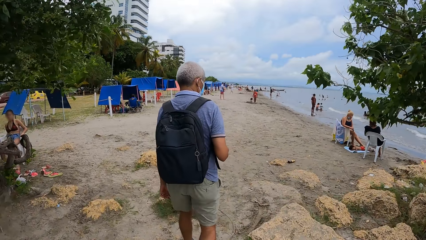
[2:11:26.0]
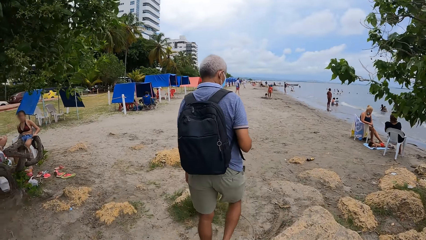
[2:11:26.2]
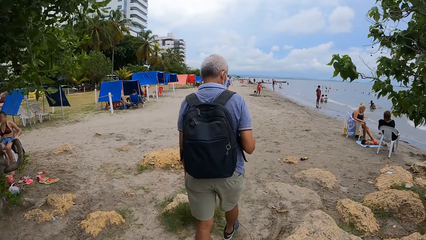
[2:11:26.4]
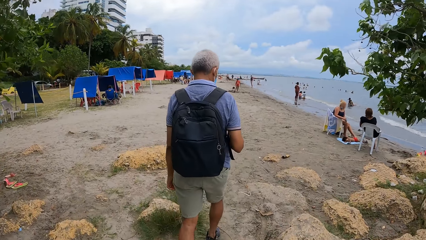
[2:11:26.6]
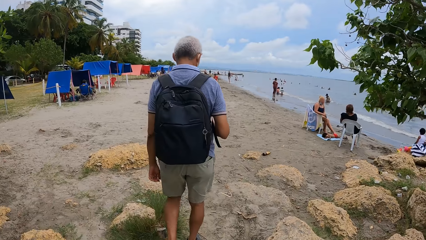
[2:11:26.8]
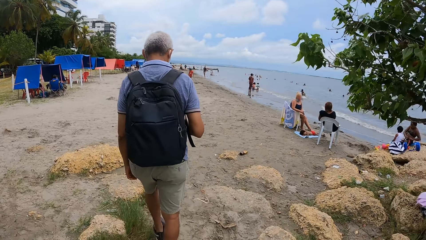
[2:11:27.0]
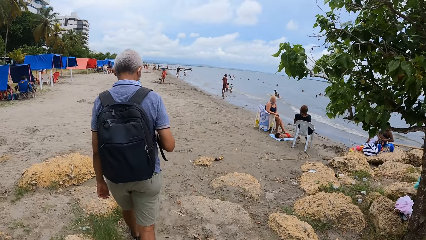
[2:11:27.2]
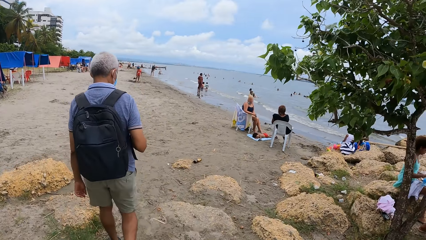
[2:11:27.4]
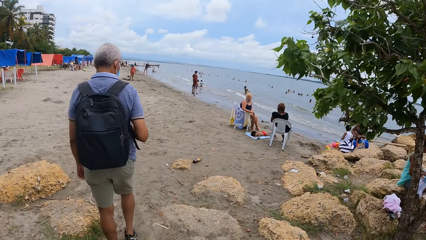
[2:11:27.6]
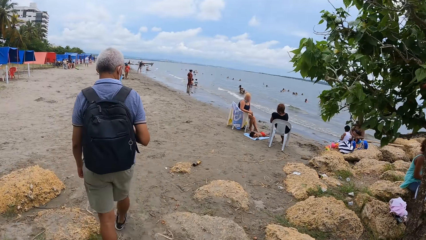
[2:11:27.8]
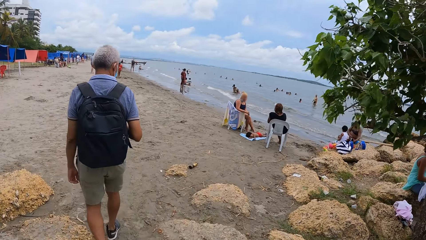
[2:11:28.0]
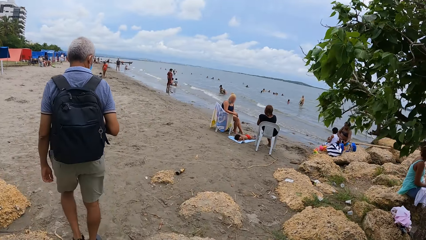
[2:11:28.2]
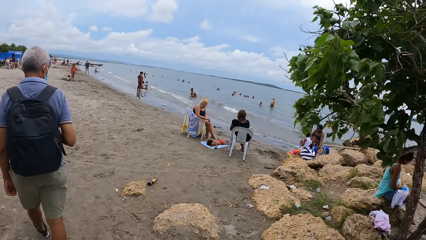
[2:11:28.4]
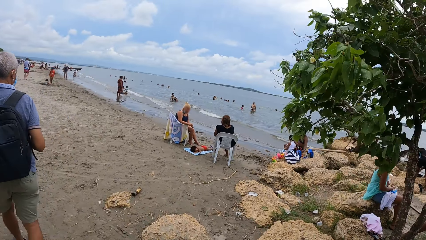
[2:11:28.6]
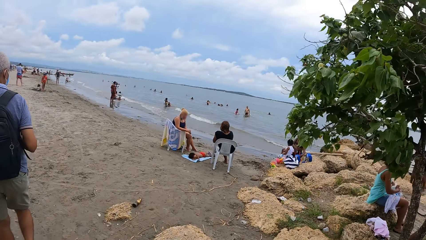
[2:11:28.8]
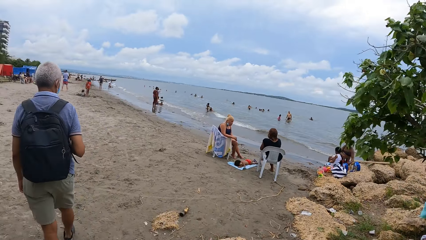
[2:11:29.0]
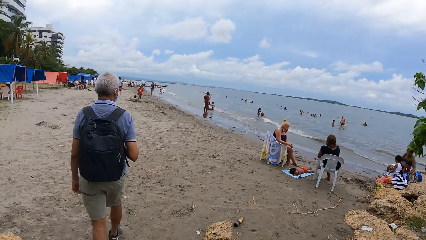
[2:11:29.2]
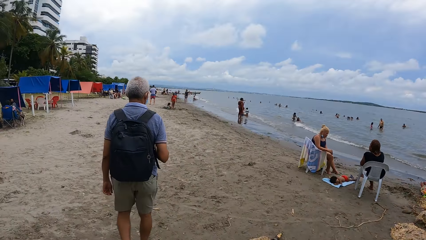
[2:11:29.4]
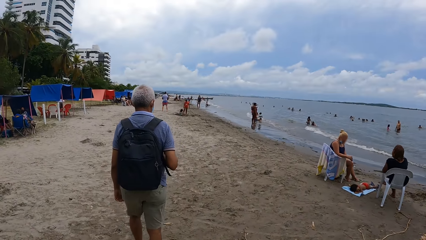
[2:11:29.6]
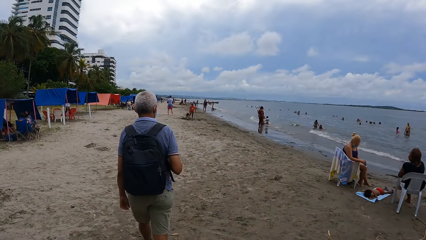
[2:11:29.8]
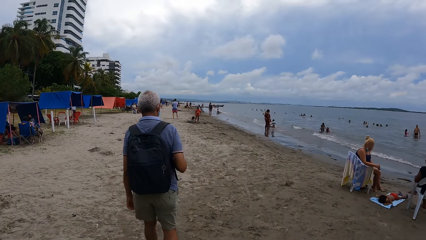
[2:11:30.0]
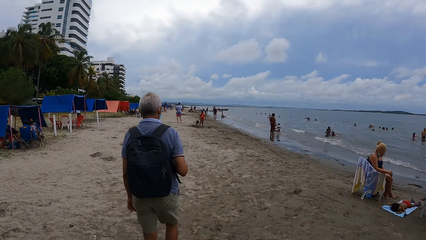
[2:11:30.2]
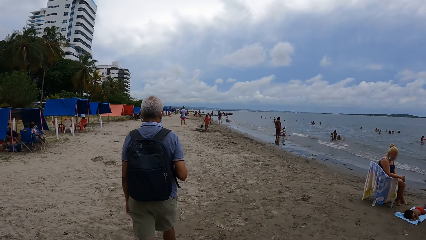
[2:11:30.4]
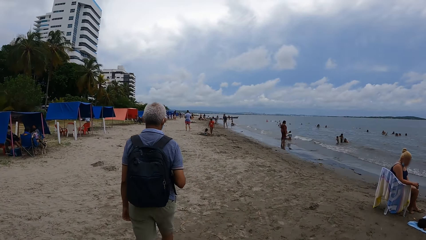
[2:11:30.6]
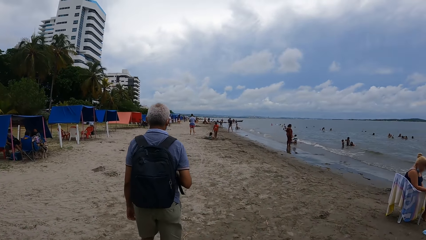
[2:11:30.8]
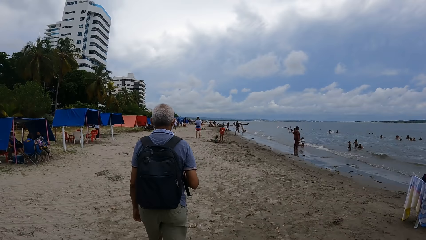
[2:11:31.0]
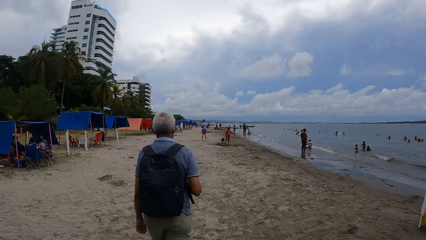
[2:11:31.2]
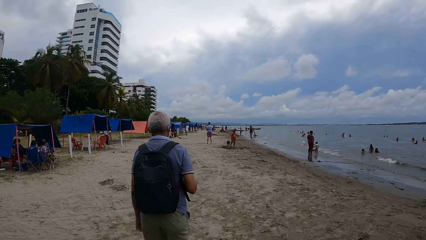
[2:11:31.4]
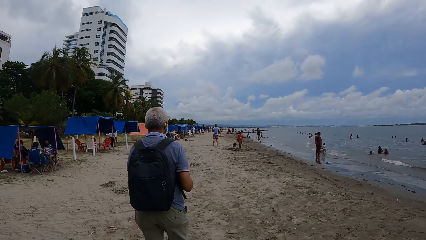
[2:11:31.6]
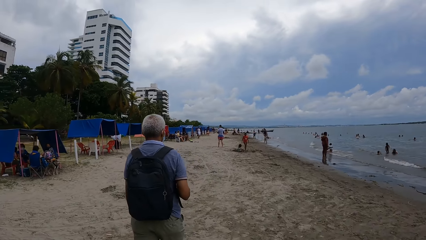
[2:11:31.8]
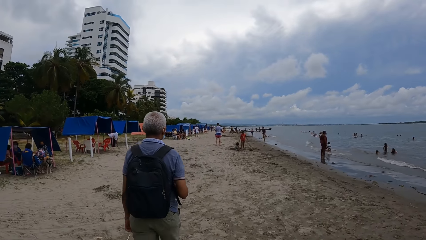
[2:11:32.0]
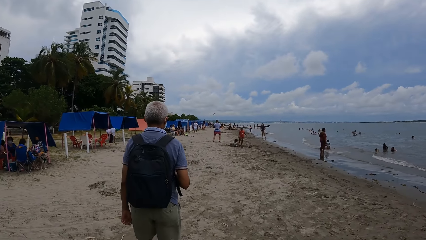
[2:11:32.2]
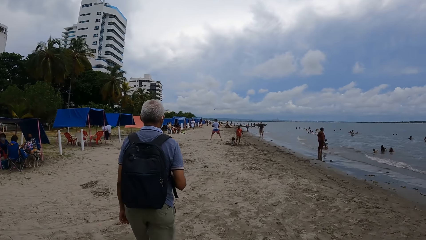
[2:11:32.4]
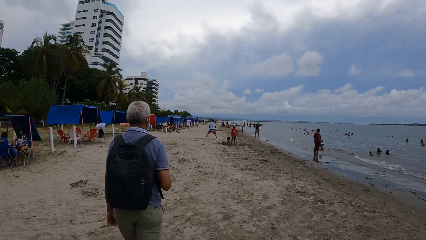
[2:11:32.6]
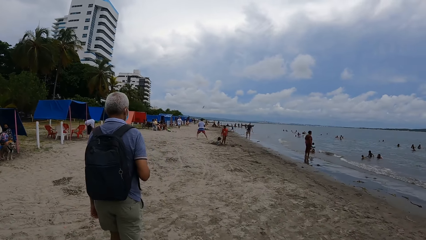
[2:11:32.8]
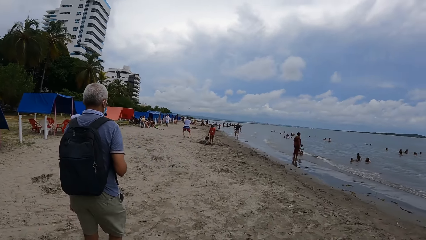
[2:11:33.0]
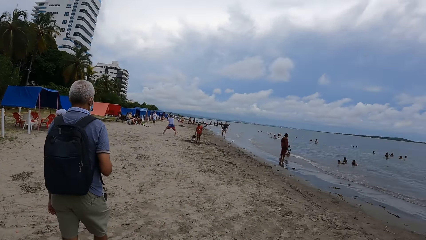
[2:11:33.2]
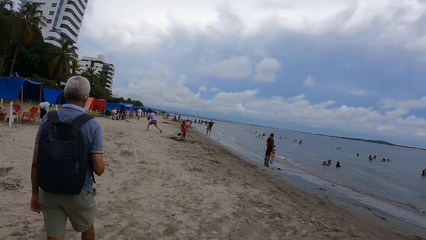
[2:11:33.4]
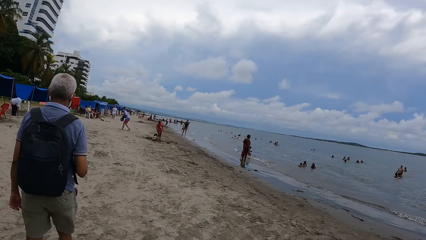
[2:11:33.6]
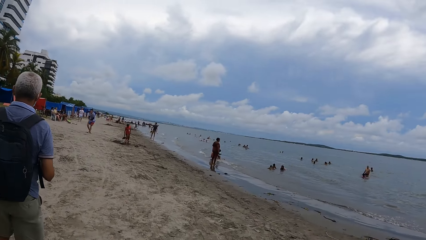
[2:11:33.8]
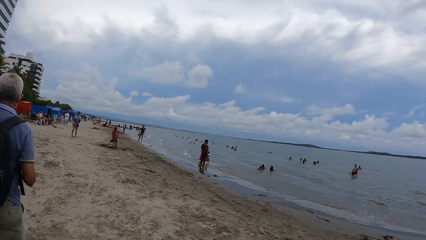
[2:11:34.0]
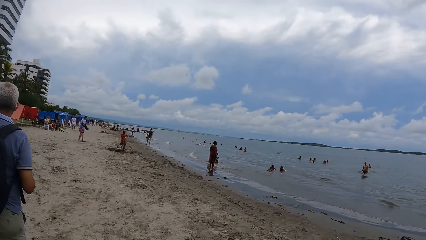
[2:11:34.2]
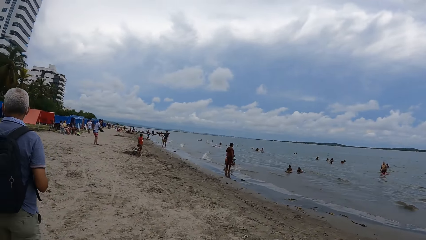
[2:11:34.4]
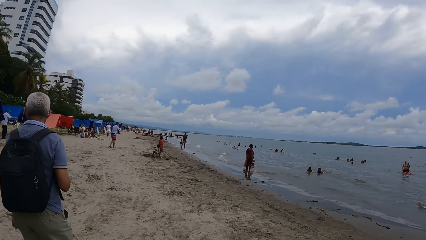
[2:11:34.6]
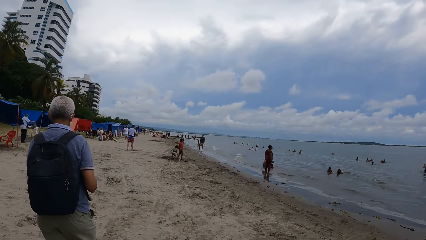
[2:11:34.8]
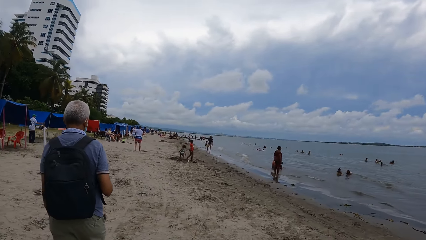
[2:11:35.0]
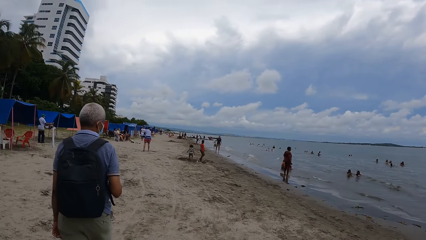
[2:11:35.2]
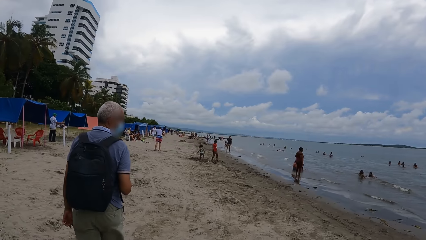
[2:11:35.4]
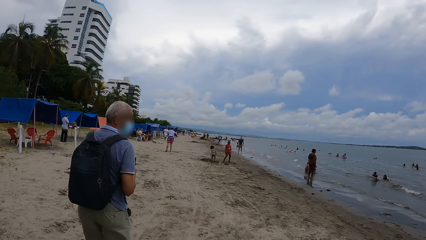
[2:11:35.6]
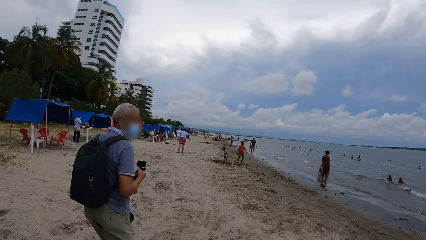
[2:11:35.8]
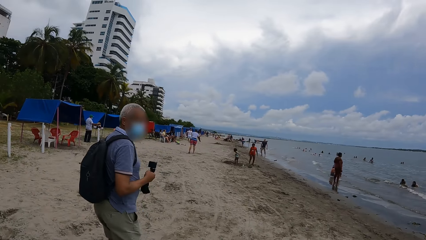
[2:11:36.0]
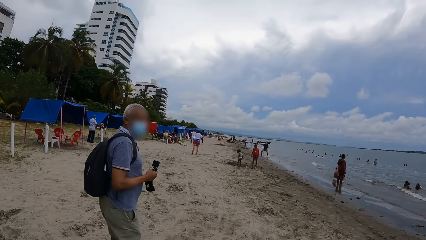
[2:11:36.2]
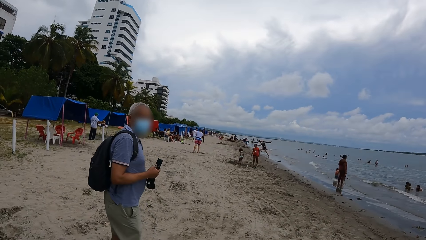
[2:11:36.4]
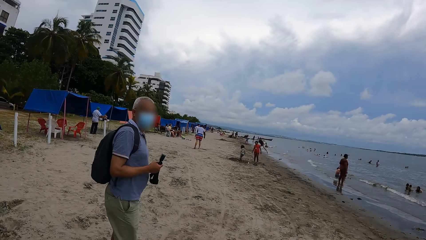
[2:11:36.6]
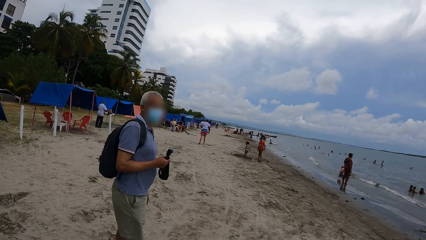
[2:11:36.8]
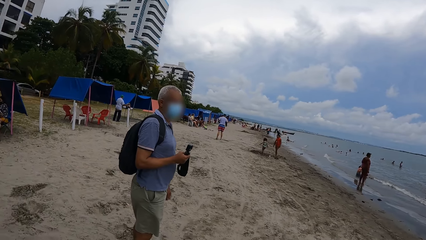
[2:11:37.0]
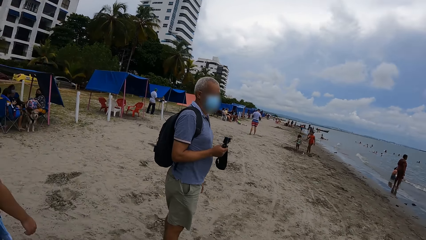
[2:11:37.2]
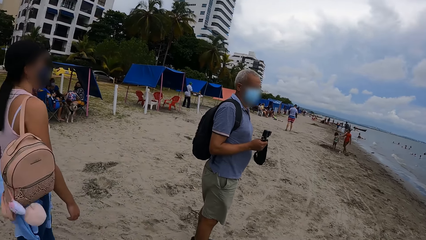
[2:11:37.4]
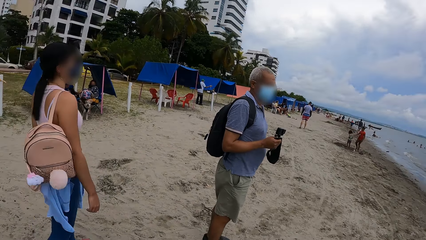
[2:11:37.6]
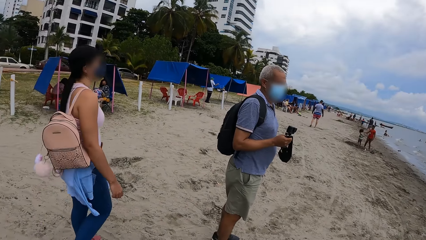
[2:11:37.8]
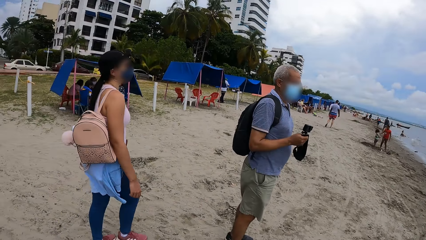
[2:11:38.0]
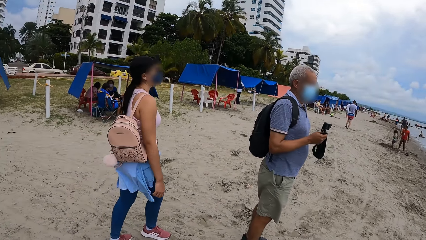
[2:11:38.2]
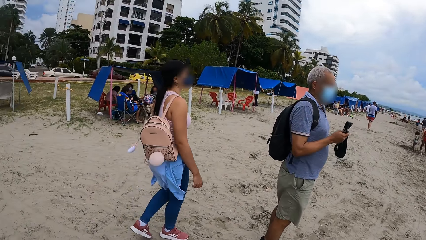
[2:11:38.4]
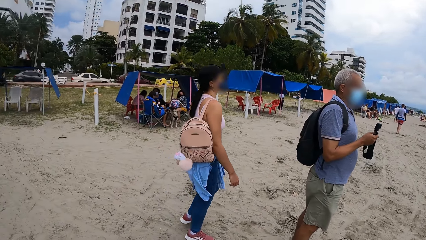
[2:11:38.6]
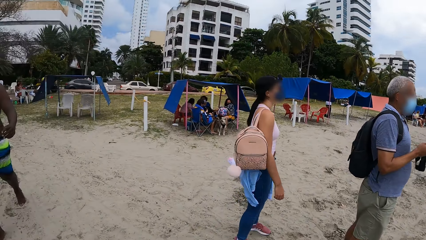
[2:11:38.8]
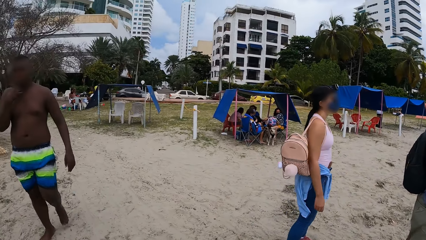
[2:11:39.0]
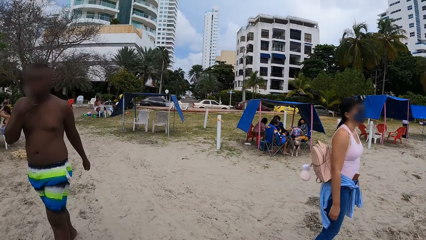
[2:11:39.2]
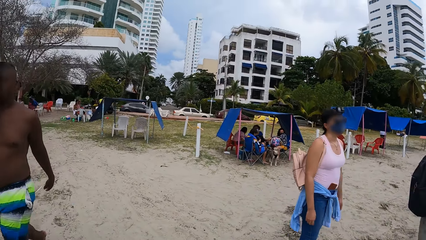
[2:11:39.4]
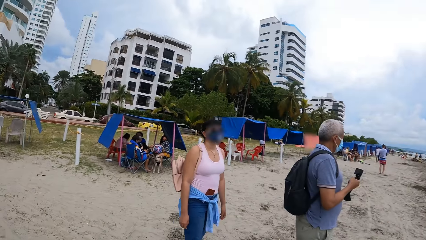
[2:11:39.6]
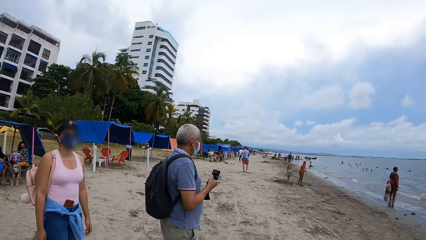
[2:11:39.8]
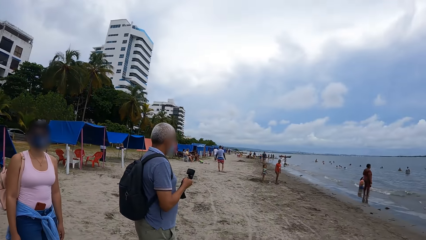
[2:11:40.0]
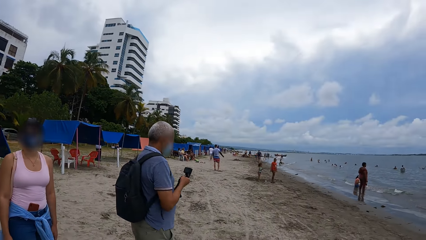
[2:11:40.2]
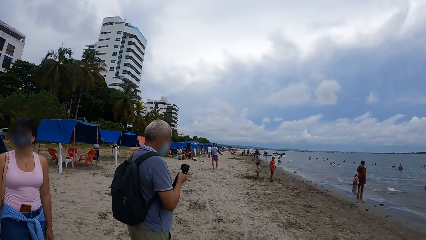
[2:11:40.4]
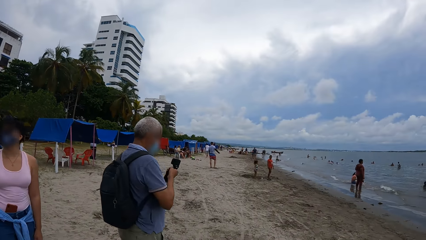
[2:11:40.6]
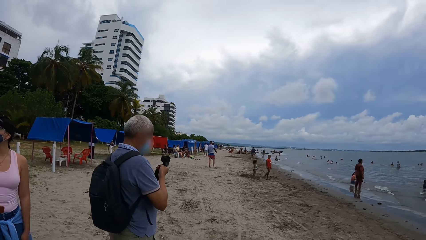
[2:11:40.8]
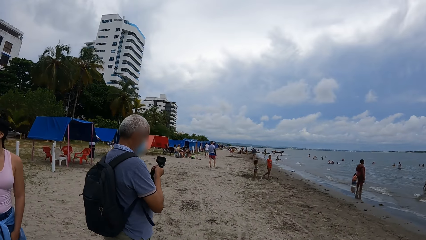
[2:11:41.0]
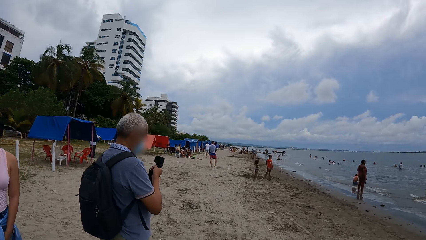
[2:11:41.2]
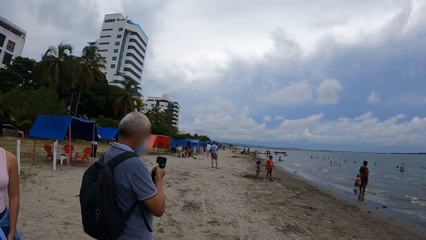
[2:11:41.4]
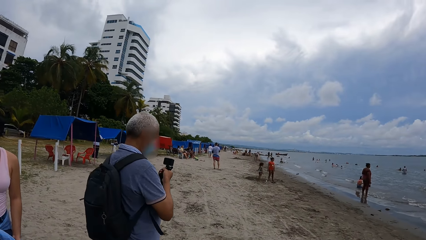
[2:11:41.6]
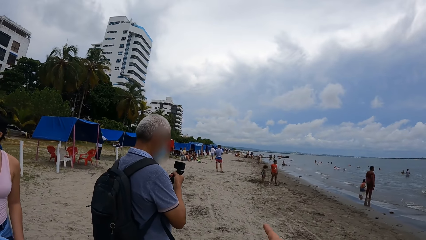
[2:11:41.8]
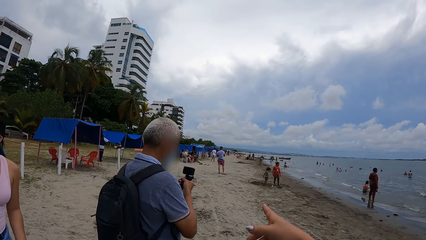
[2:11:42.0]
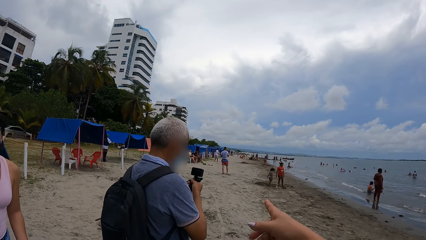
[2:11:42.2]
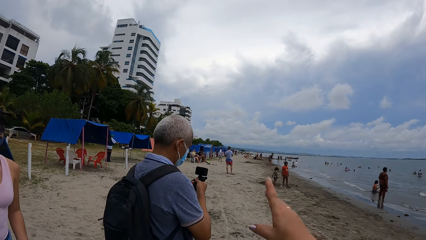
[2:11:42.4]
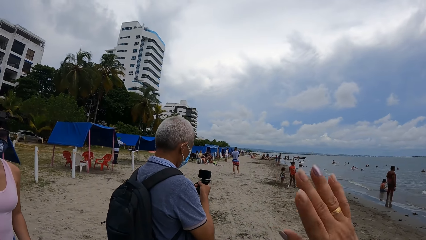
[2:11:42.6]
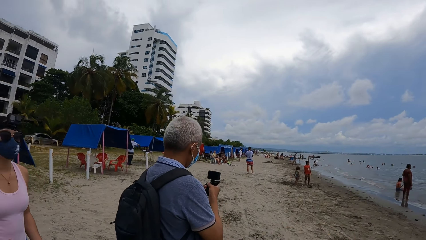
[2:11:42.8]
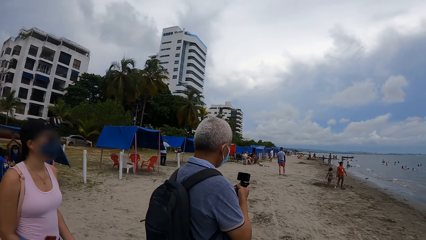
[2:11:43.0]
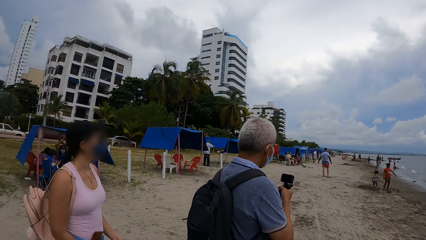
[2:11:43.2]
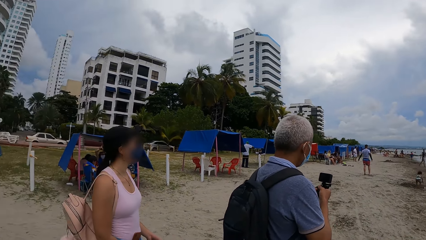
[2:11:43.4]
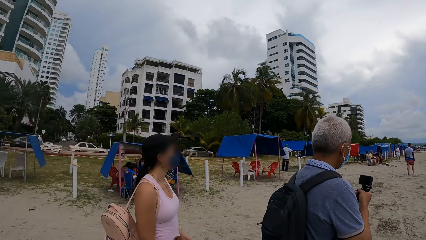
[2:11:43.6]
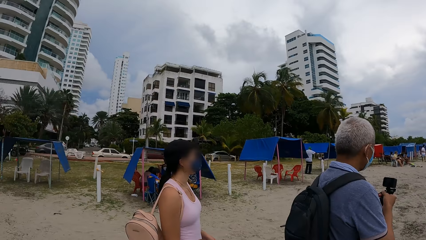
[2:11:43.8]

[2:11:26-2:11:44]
The camera wearer walks on the beach. They look right. They look forward. They look right. They look forward and walk forward. They converse. They look around the beach. They look left. They look forward. They converse. They move the hand. They look left.
